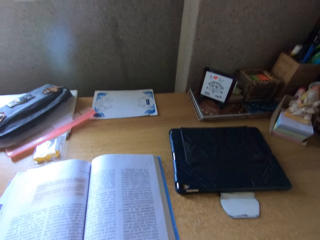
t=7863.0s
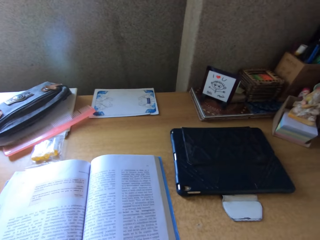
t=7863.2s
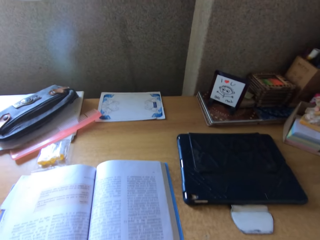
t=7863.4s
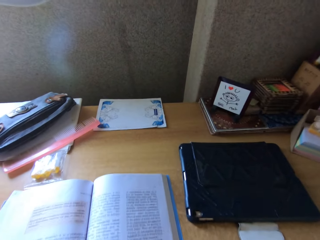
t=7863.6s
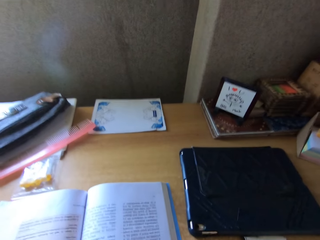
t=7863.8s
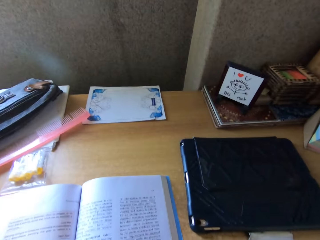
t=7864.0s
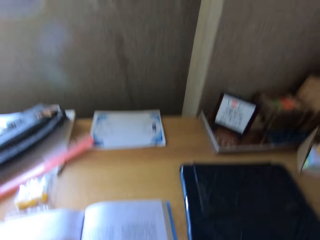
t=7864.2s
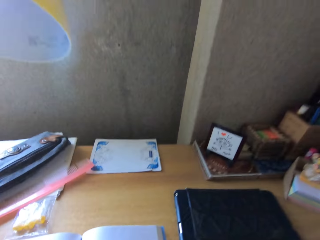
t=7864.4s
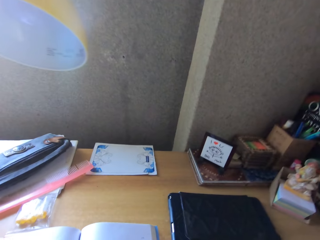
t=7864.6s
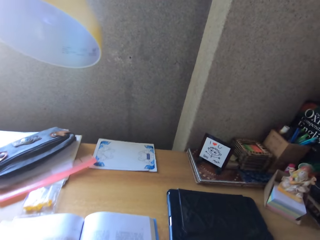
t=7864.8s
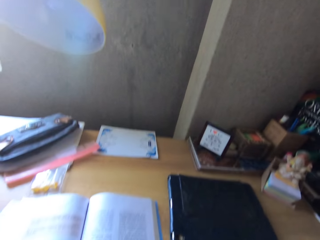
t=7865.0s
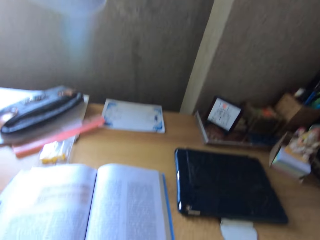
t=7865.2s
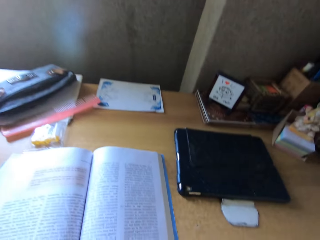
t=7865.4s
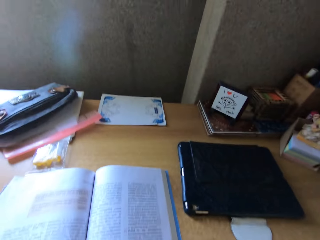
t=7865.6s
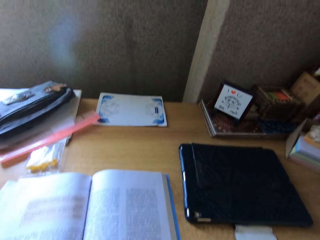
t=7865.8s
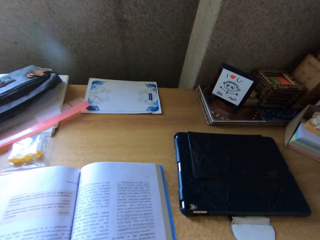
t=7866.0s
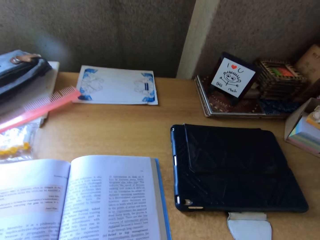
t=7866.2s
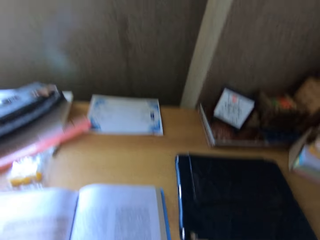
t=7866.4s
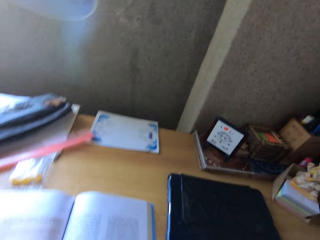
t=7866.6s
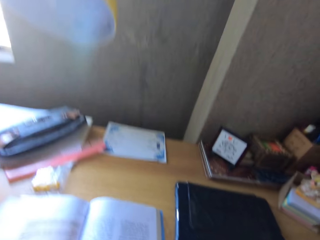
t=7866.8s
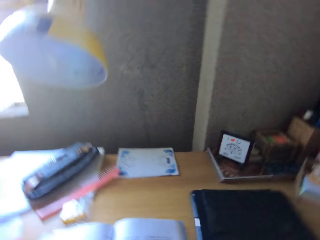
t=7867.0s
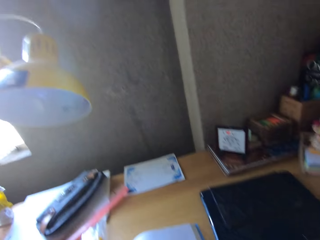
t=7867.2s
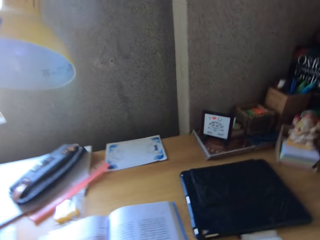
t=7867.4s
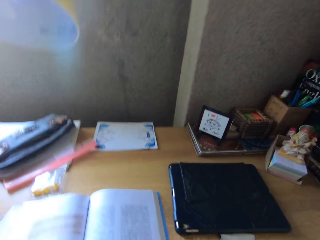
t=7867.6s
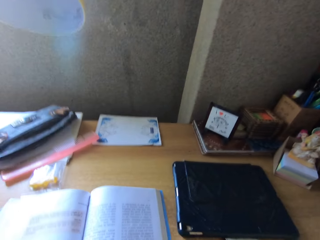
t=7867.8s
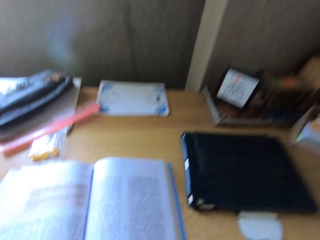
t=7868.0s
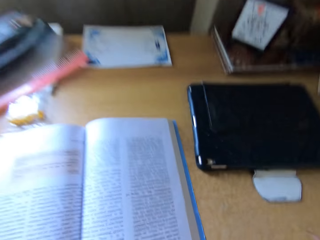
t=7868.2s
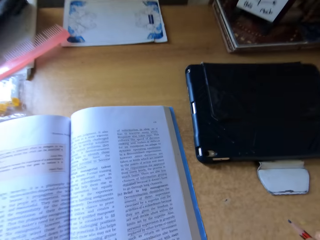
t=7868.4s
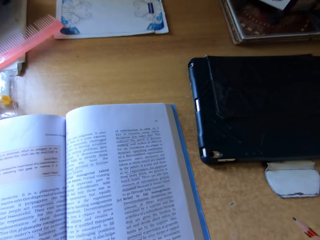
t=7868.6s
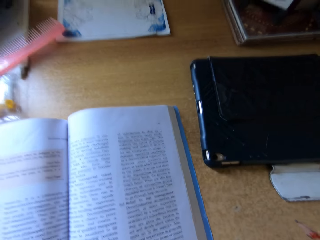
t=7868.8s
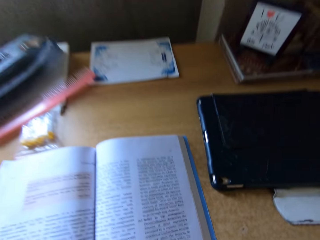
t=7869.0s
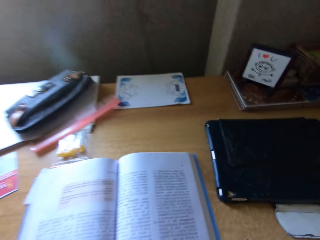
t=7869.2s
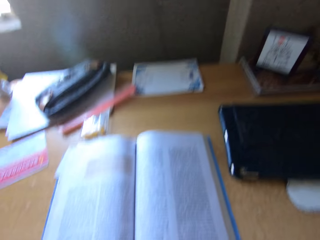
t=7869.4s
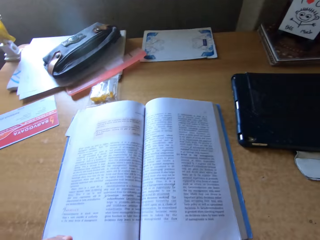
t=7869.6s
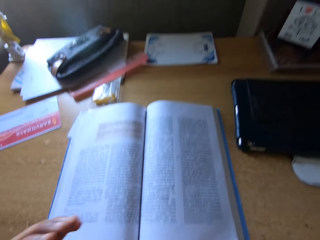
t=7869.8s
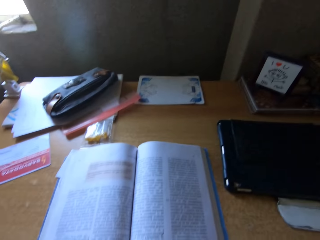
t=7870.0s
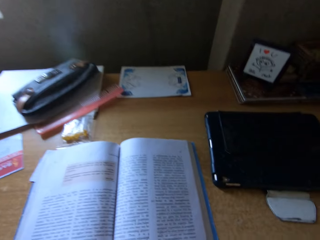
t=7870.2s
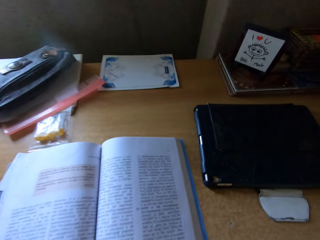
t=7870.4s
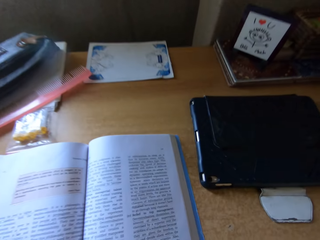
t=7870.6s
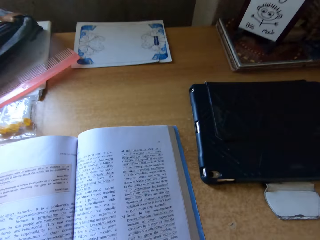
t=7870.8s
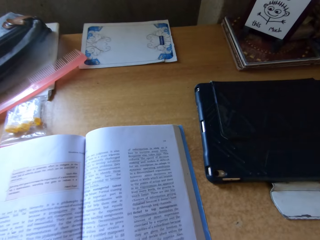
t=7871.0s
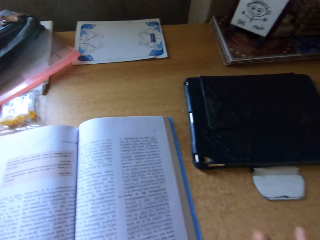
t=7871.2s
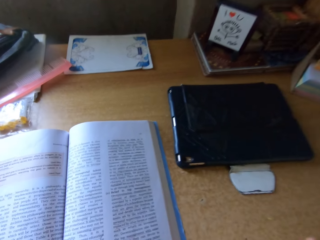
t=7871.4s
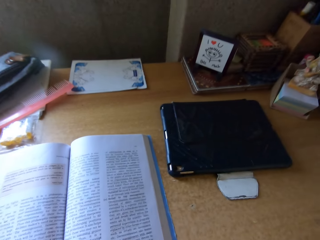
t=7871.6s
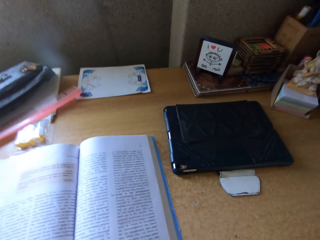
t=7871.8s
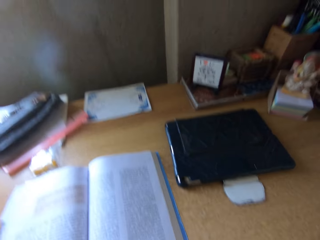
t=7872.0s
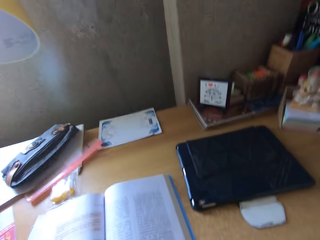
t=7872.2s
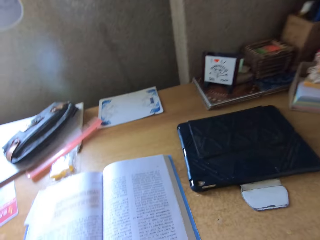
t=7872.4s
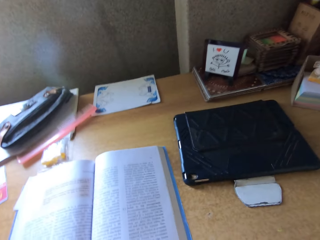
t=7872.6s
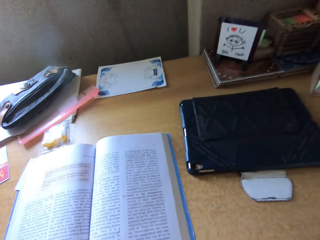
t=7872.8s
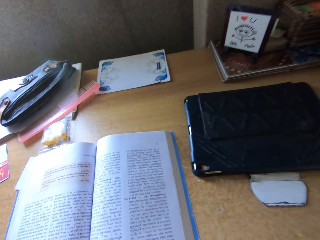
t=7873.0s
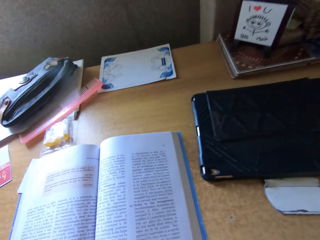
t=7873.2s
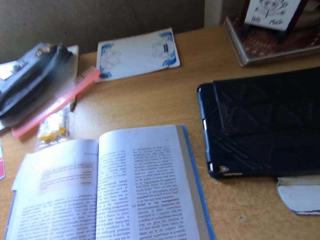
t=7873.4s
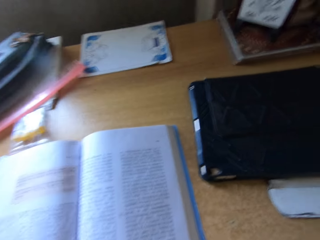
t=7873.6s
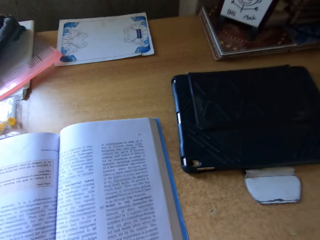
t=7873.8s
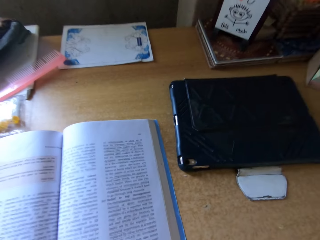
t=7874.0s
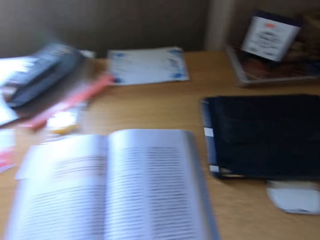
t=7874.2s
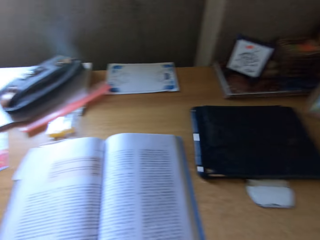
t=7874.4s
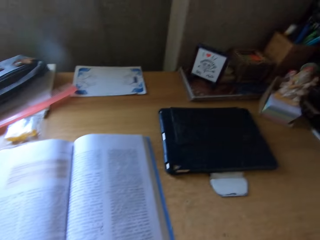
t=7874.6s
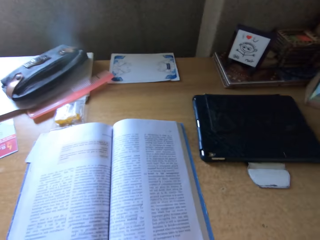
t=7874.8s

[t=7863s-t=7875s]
The camera wearer moves the hand. They explain a concept.

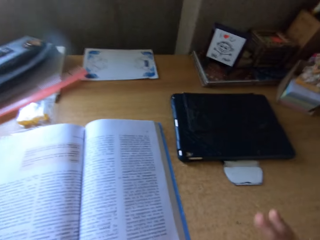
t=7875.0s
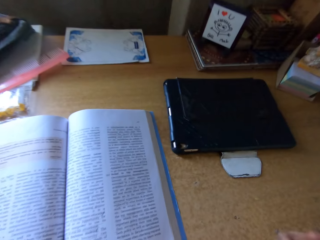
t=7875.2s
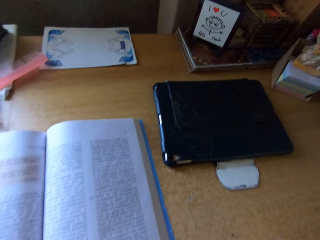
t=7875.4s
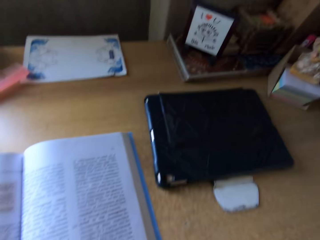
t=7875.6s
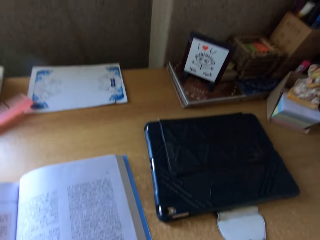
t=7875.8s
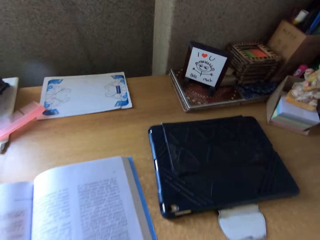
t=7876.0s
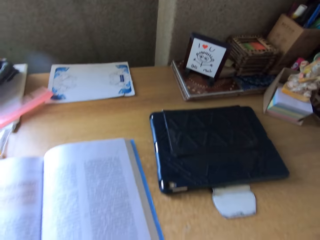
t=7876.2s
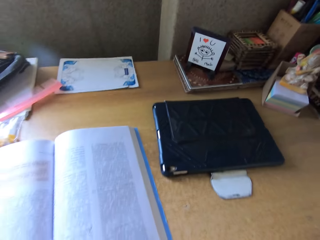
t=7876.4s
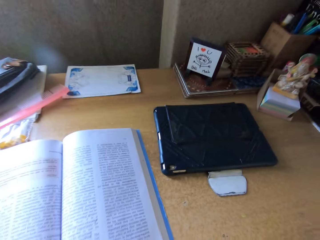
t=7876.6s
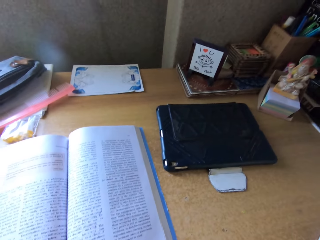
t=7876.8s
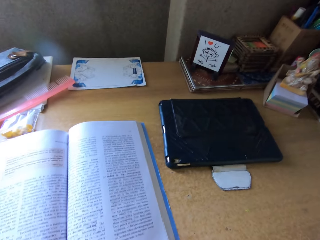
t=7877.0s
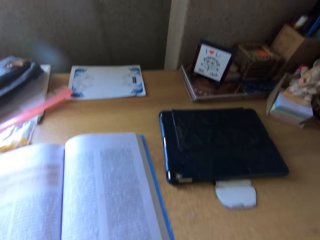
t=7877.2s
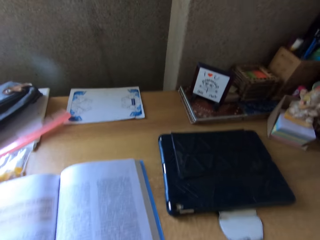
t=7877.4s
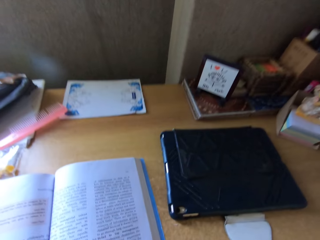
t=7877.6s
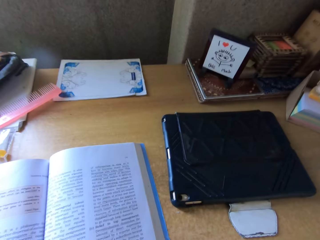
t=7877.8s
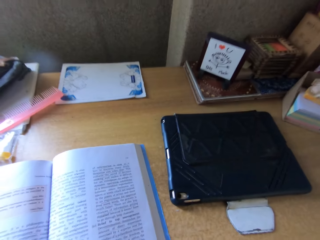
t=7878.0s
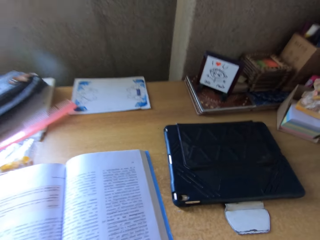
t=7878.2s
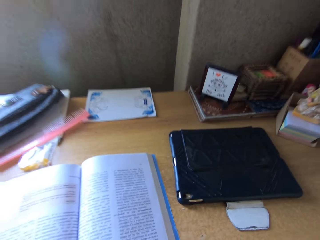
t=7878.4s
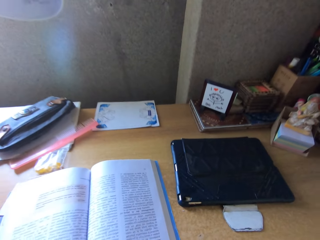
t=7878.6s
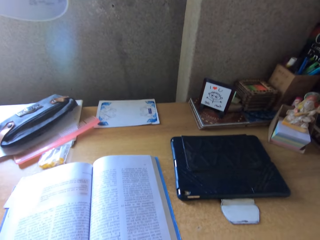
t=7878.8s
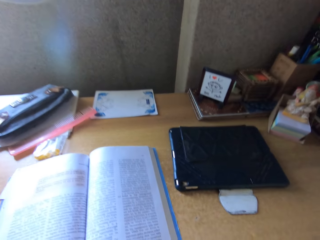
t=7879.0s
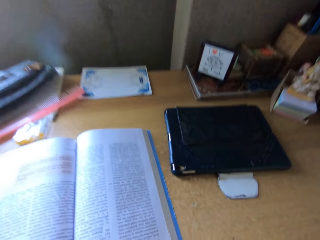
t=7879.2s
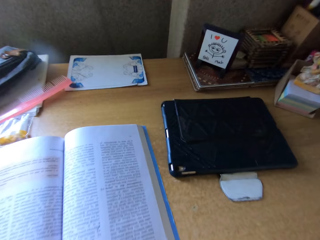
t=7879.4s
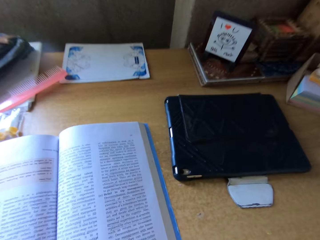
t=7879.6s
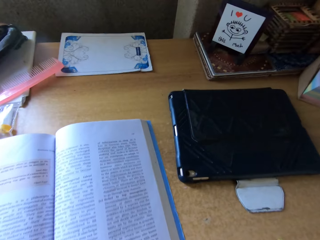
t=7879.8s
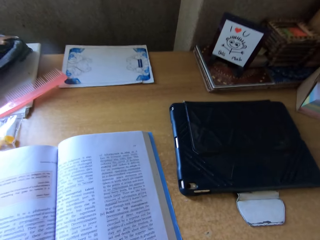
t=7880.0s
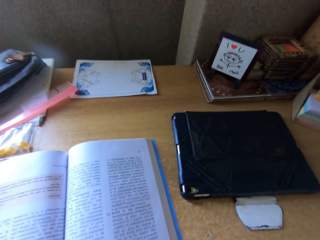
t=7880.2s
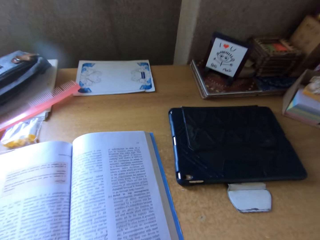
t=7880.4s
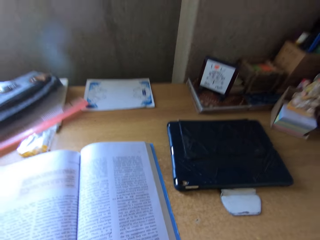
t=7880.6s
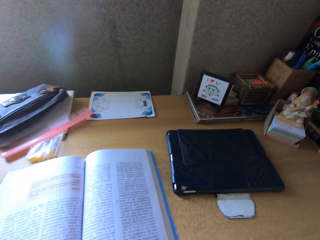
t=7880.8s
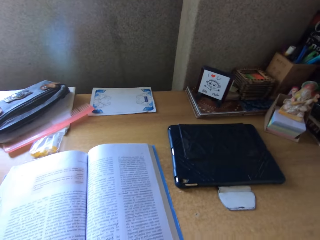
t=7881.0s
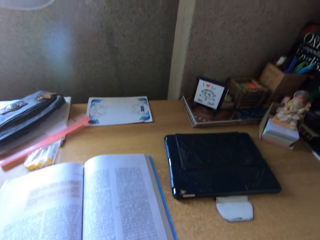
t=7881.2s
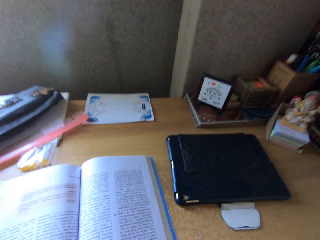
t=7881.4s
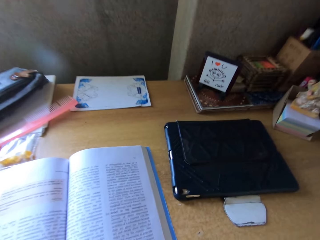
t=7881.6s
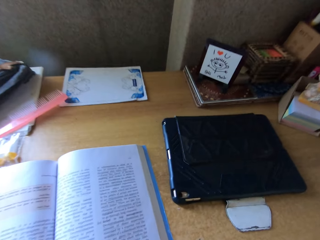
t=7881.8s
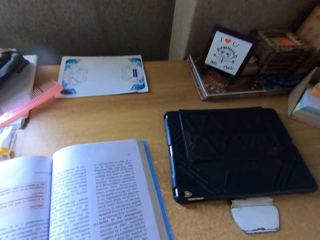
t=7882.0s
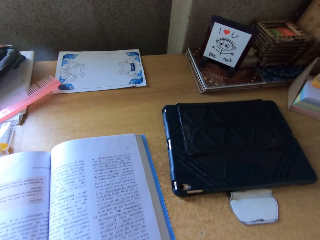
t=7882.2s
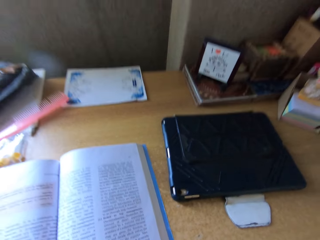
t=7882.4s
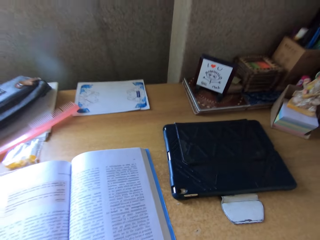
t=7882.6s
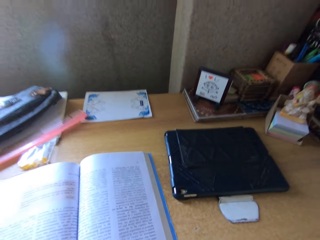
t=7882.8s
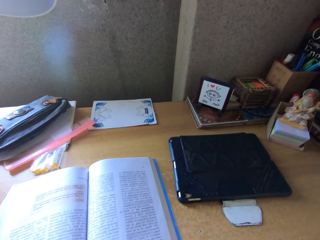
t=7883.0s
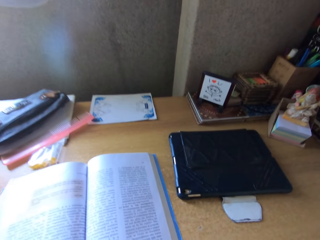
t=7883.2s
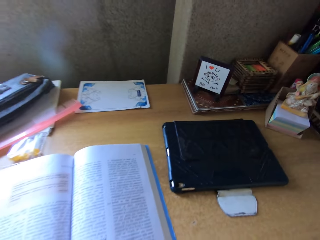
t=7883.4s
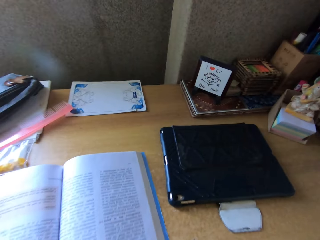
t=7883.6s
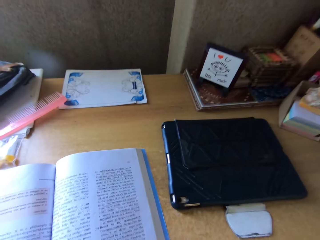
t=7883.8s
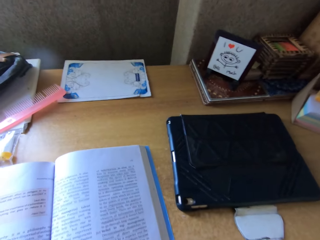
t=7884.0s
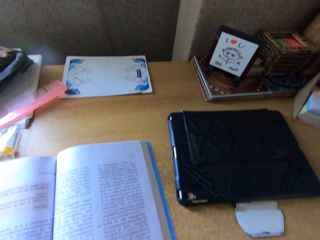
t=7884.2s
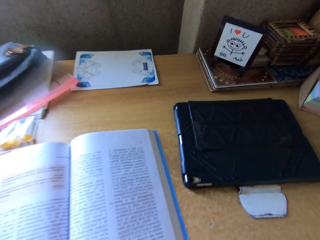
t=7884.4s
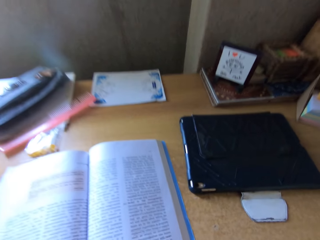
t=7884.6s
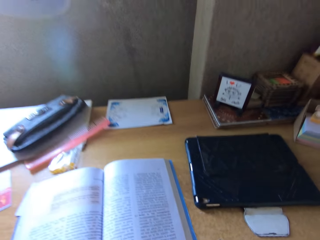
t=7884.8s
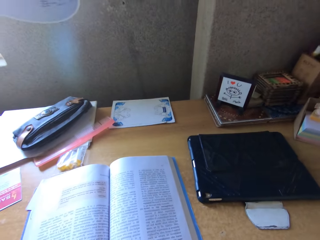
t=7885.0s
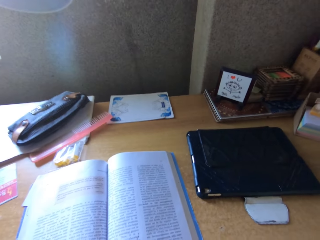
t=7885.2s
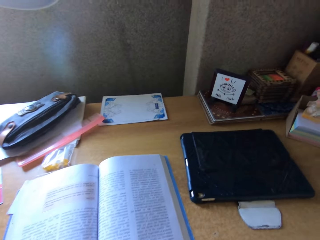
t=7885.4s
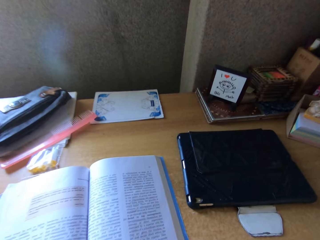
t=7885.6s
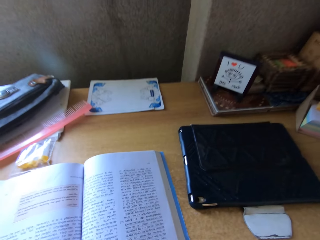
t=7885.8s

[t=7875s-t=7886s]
The camera wearer moves the hand. They read a book.
